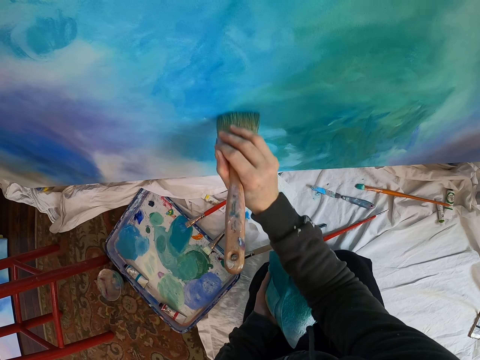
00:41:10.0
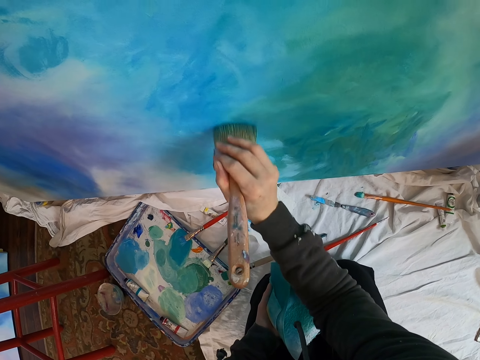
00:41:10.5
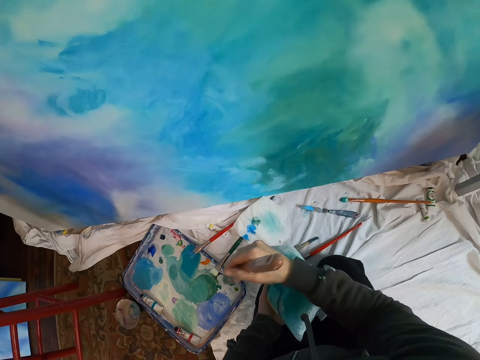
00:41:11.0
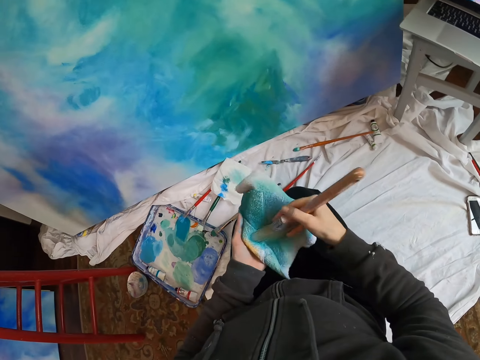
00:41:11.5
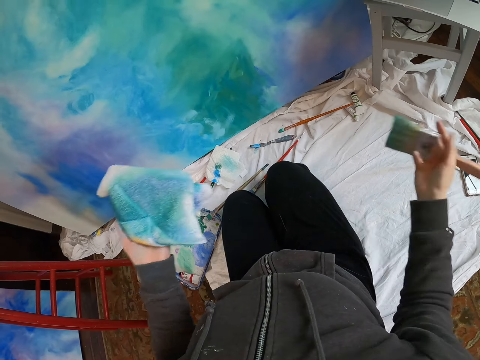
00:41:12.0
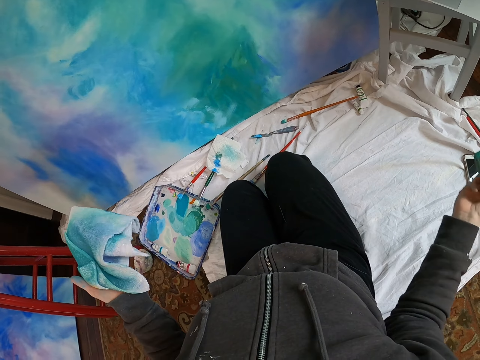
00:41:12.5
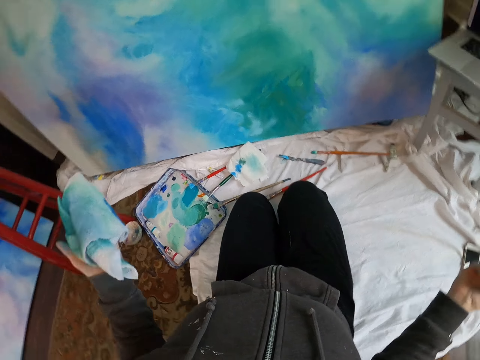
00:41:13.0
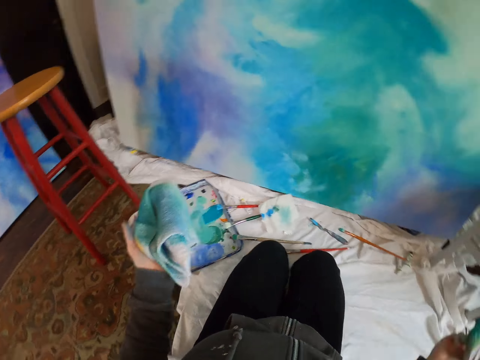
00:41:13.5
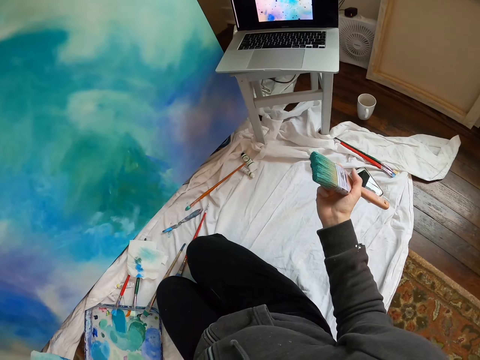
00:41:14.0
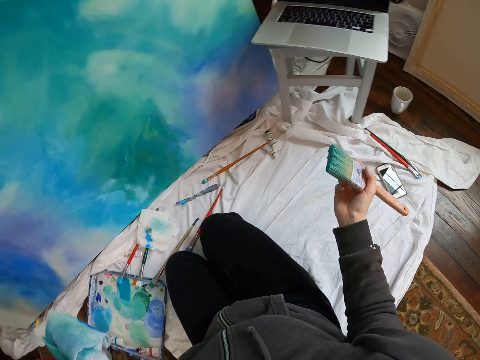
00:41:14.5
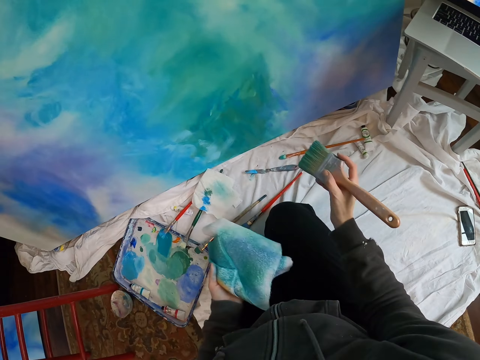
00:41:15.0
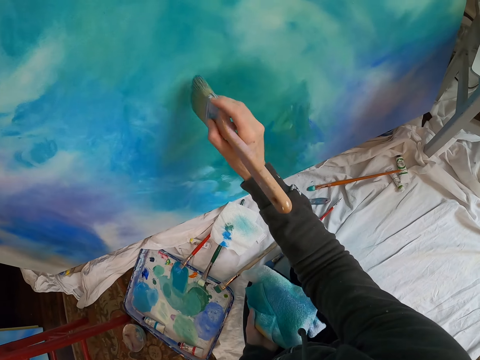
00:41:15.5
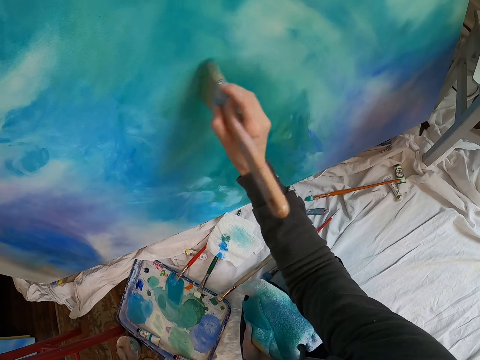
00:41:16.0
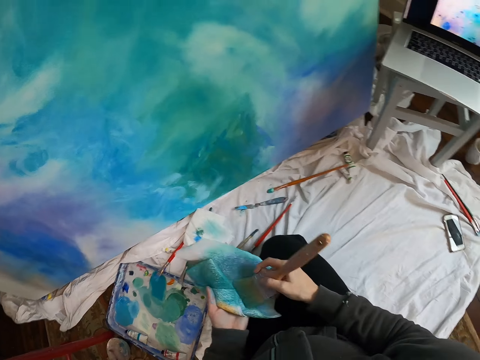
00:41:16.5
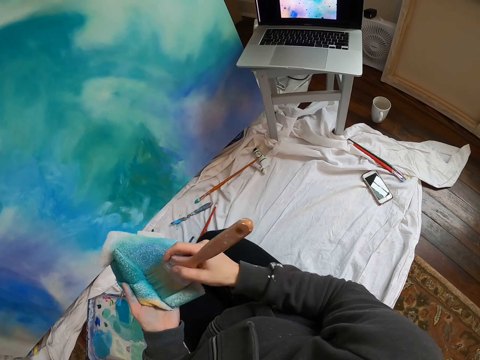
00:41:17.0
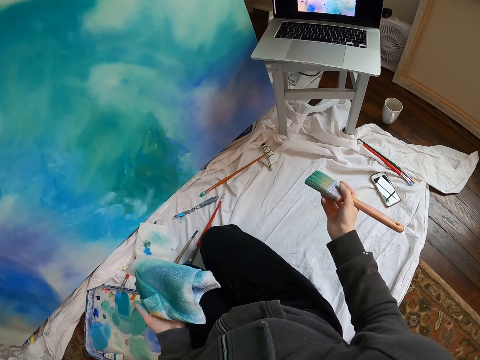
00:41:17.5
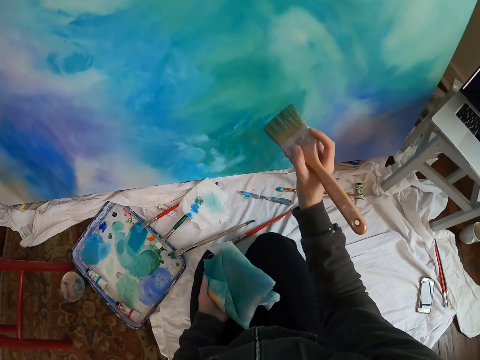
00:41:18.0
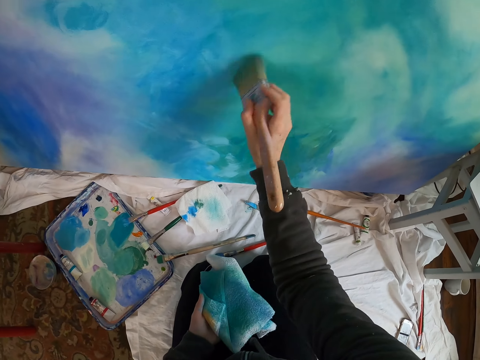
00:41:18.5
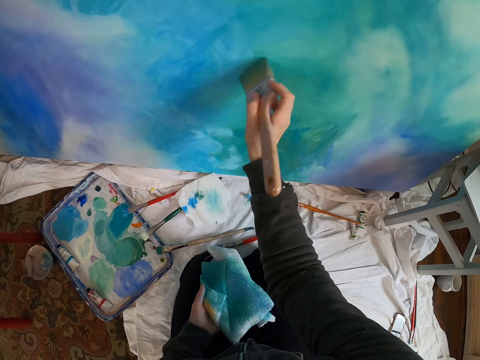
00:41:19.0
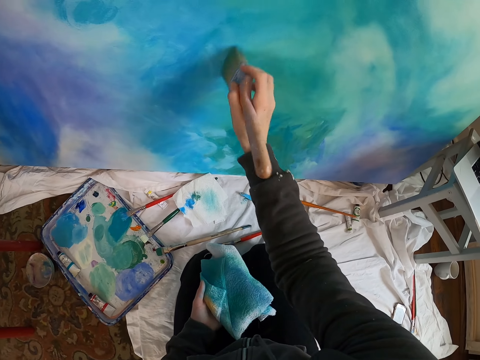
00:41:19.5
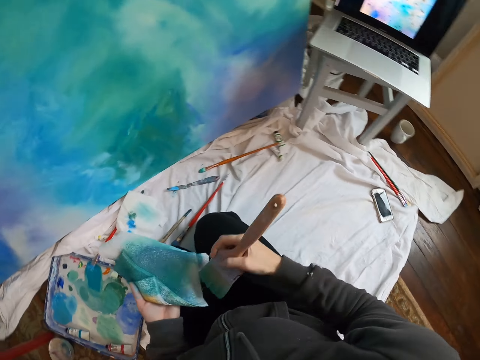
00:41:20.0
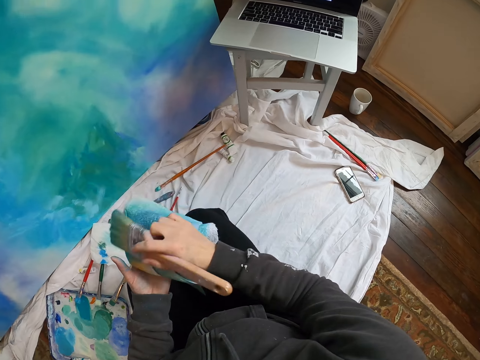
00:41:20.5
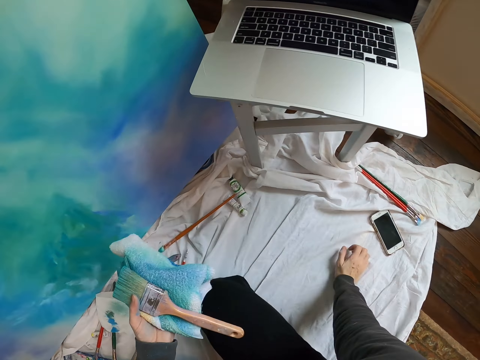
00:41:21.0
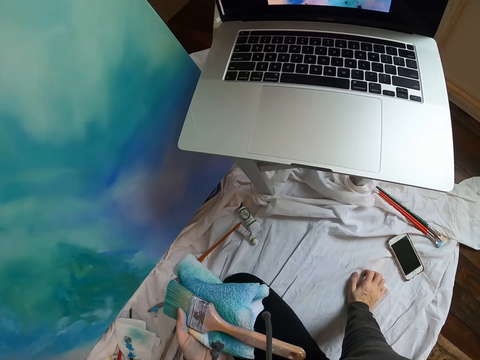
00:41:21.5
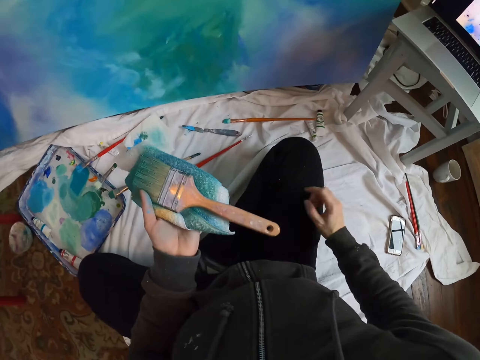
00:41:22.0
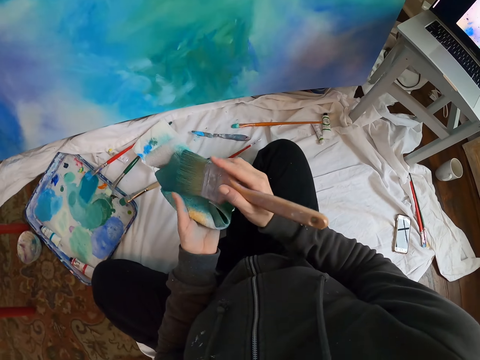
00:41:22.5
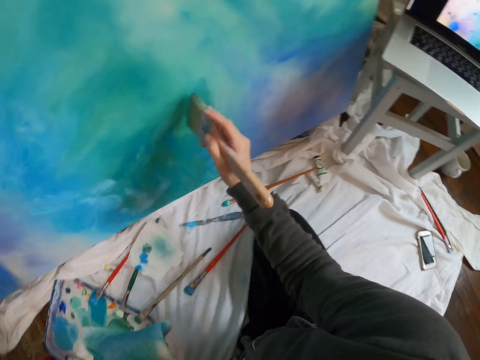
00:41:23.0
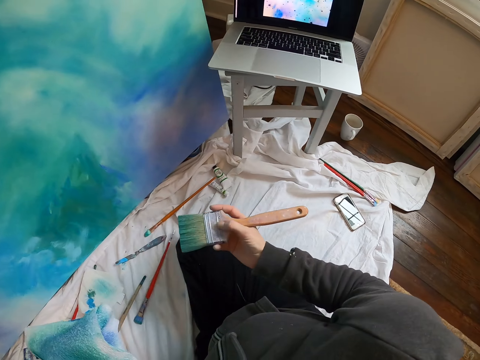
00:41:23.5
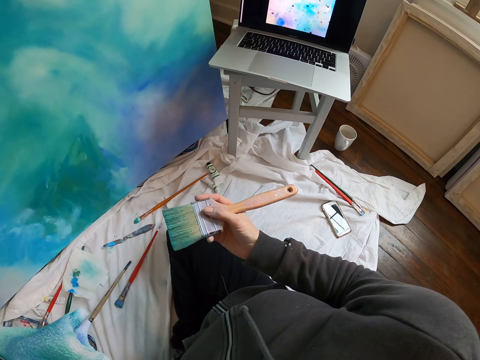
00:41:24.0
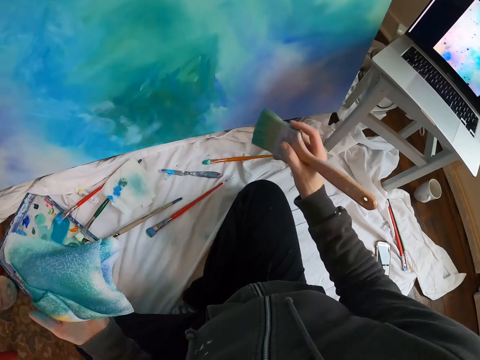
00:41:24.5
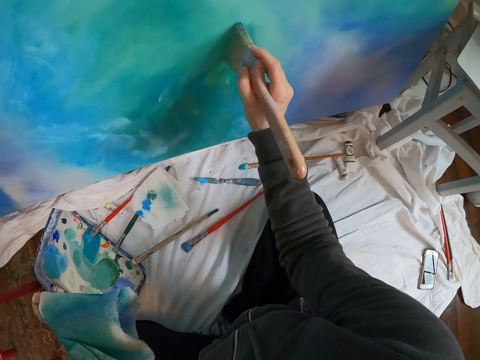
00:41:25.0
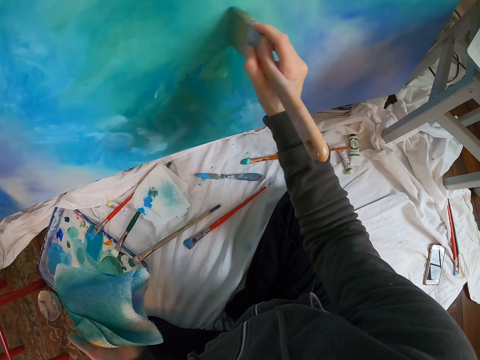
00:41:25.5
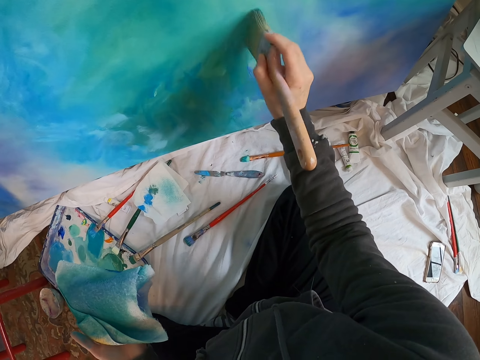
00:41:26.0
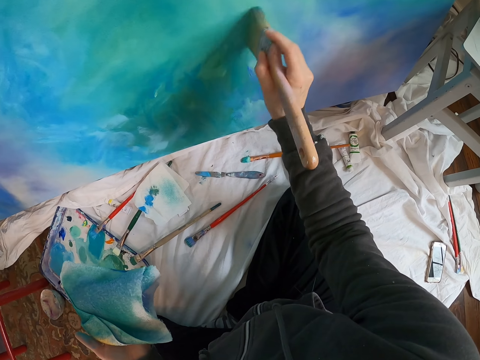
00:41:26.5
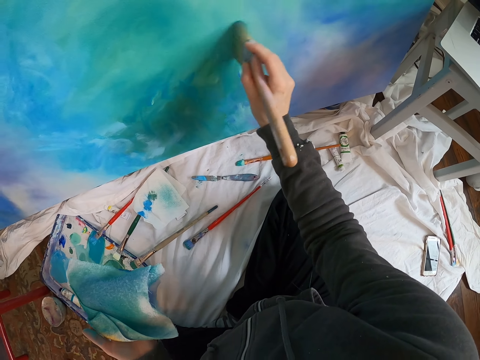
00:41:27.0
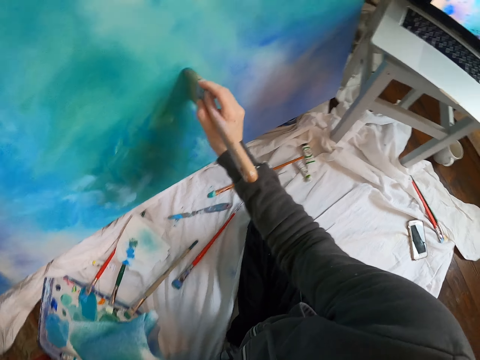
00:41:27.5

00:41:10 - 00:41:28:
The camera wearer wipes the brush on the piece of cloth. They look around. They paint the art board with the paint brush. They wipe the brush on the piece of cloth. They paint the art board with the paint brush. They wipe the brush on the piece of cloth. They look at the laptop. They hold the paint brush. They paint the art board with the paint brush.

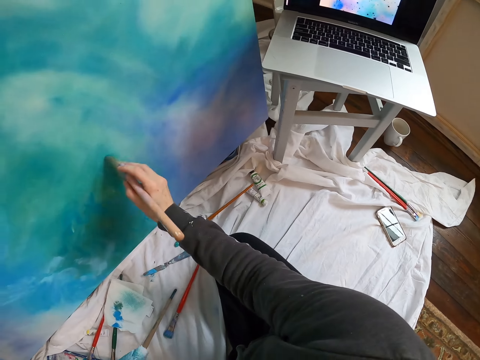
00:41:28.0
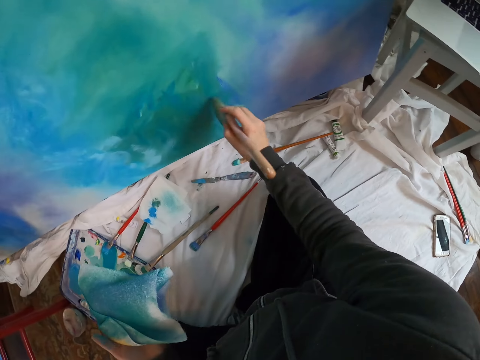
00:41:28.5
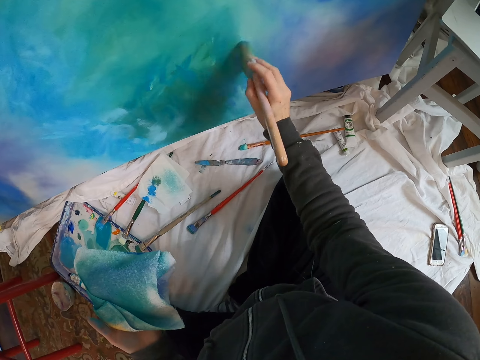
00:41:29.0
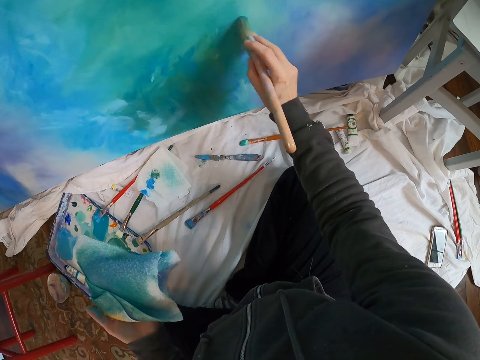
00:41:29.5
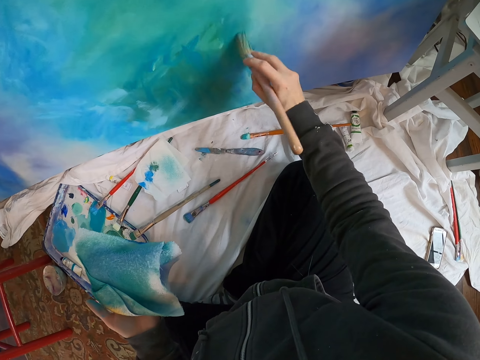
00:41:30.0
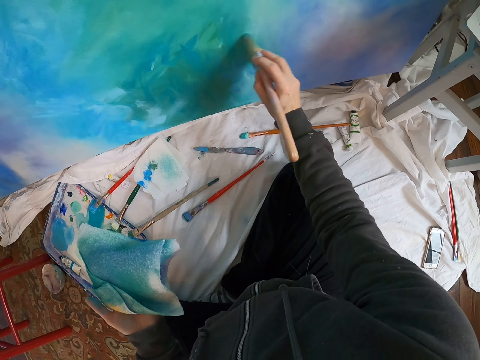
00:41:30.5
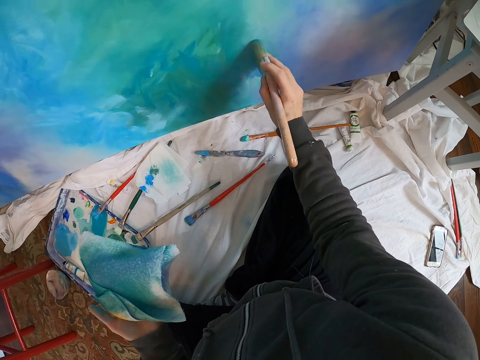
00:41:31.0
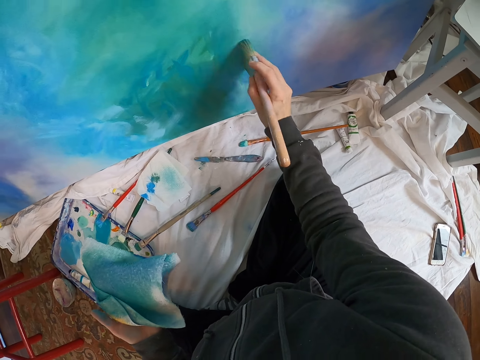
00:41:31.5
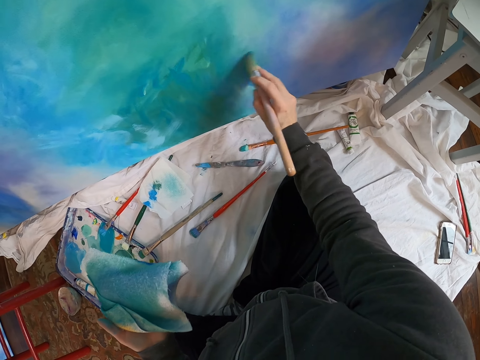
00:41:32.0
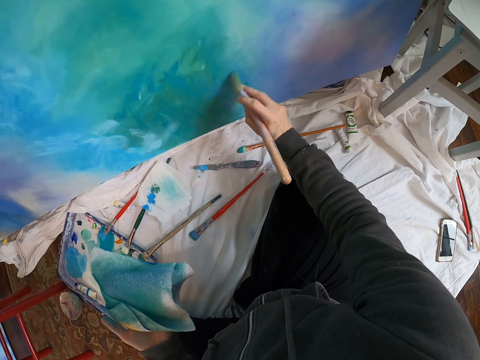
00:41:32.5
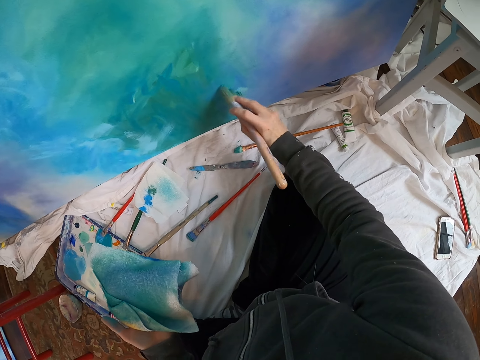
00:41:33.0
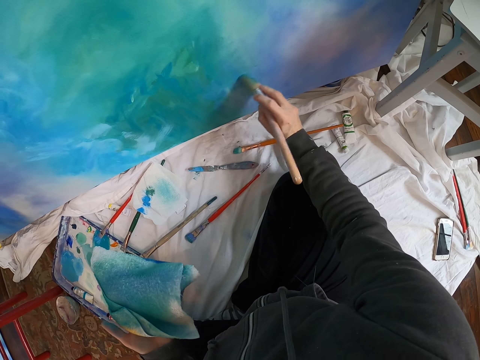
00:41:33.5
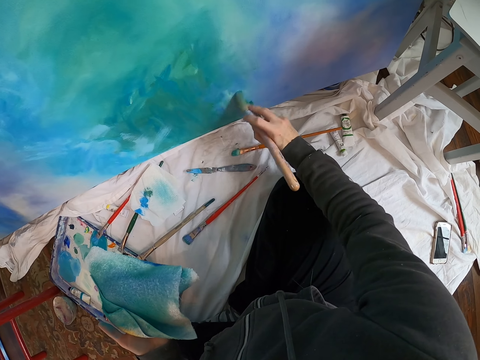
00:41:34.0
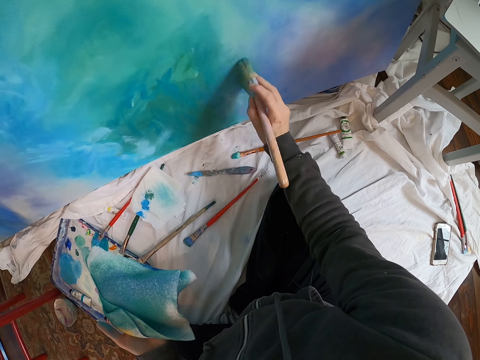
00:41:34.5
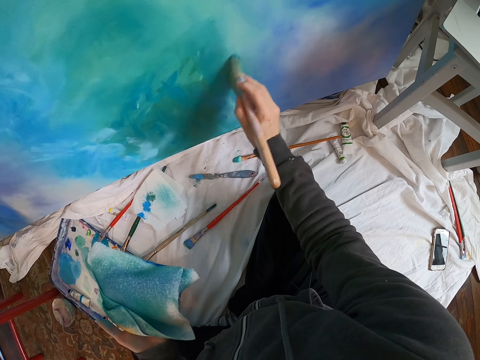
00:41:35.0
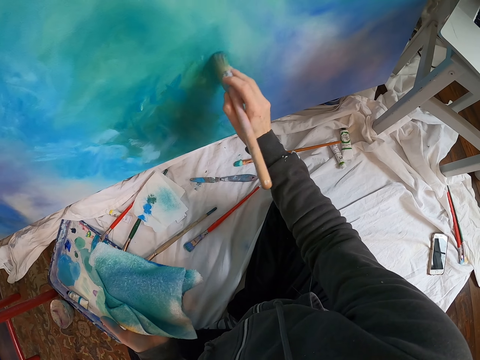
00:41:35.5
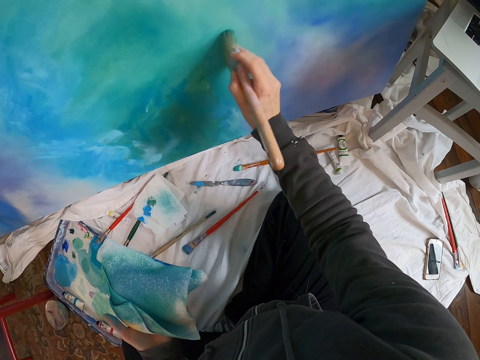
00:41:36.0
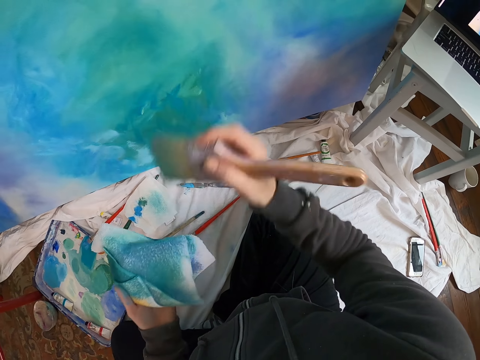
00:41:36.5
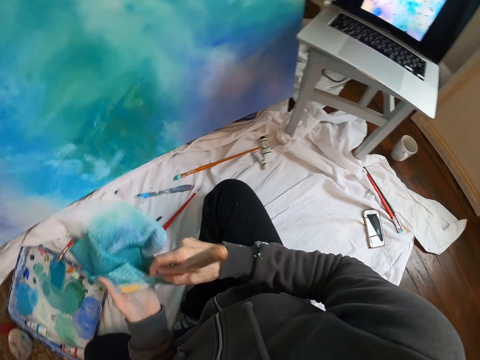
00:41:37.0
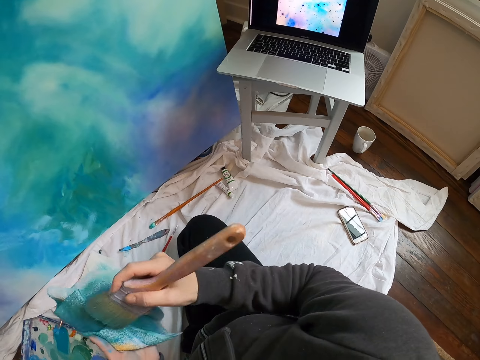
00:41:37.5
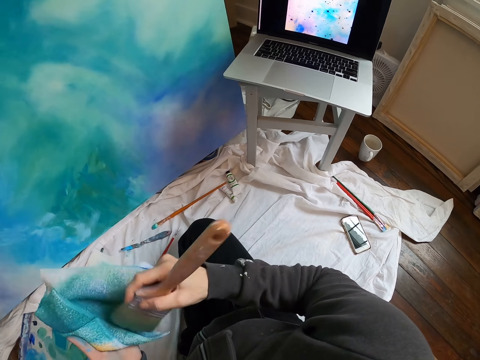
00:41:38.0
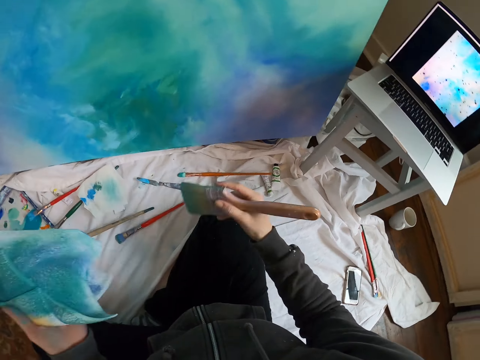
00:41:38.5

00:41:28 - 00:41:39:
The camera wearer wipes the brush on the piece of cloth.
